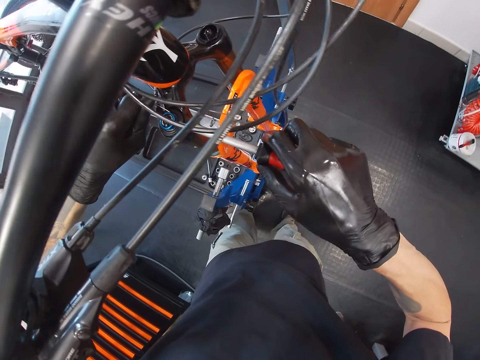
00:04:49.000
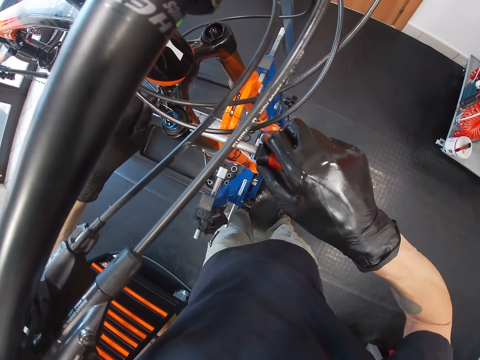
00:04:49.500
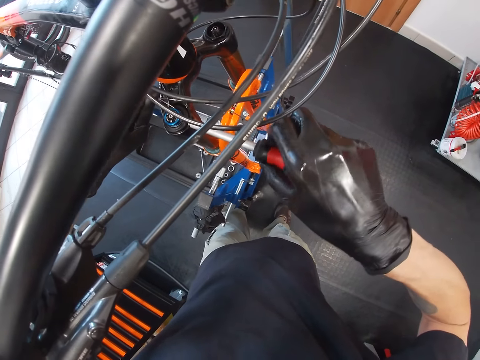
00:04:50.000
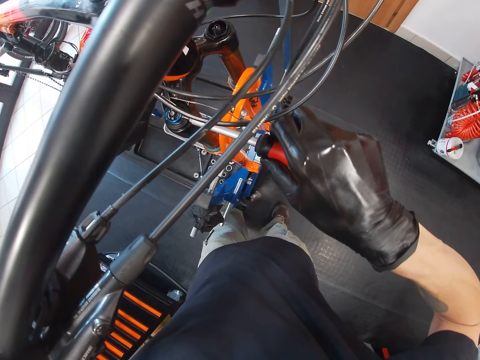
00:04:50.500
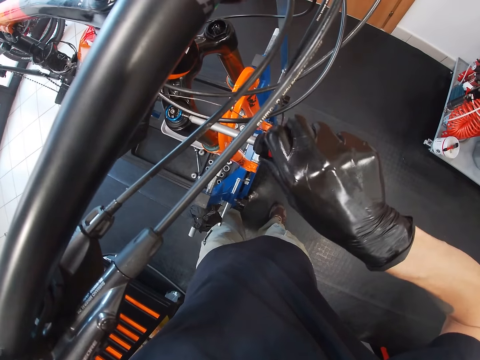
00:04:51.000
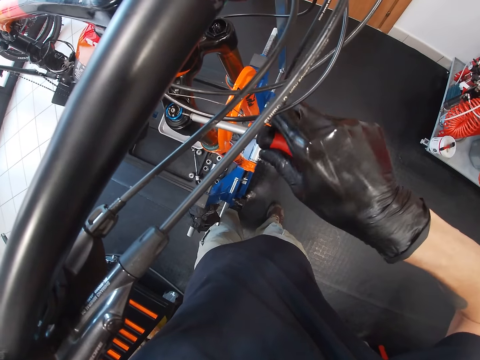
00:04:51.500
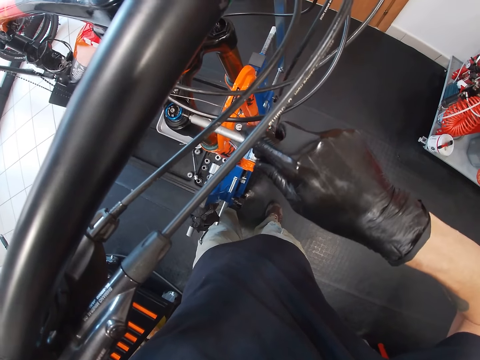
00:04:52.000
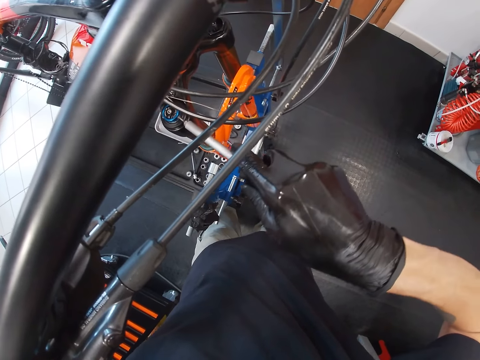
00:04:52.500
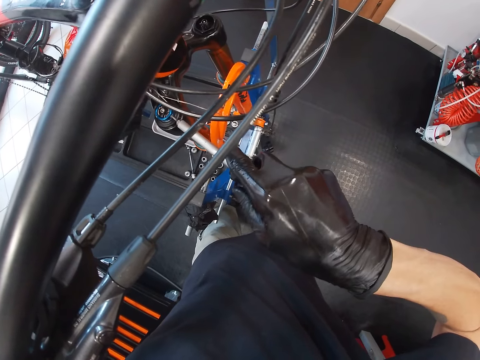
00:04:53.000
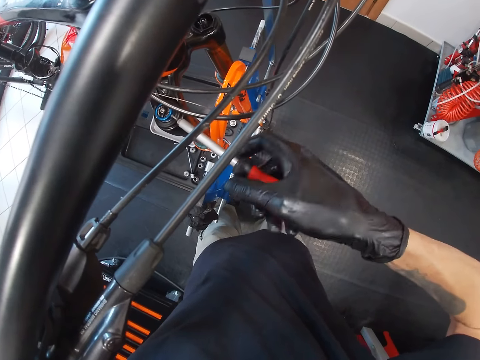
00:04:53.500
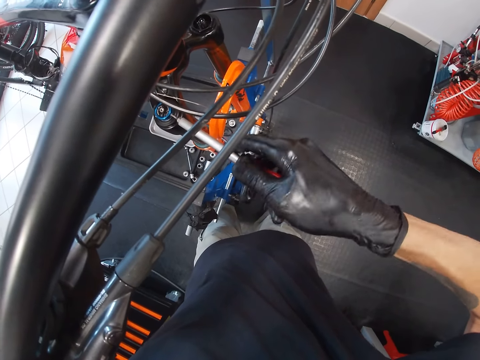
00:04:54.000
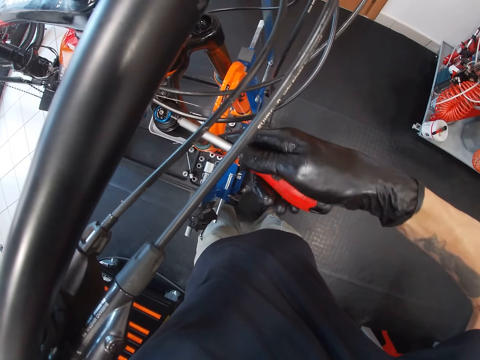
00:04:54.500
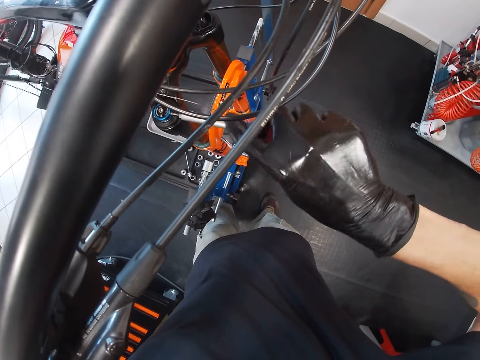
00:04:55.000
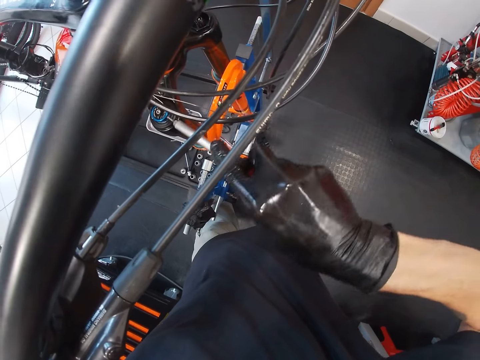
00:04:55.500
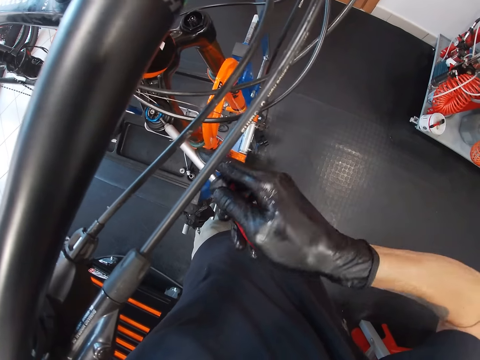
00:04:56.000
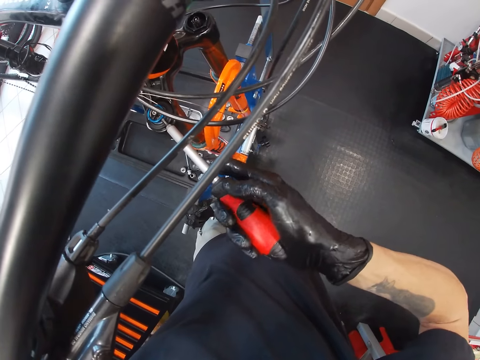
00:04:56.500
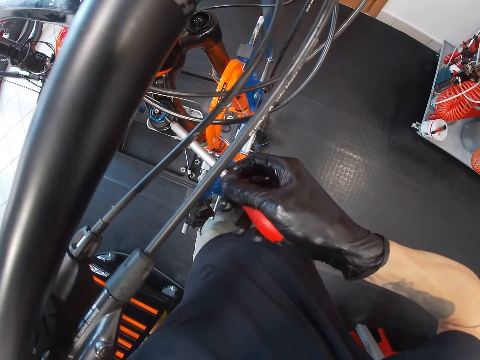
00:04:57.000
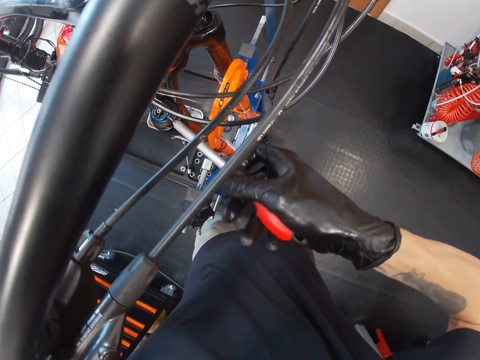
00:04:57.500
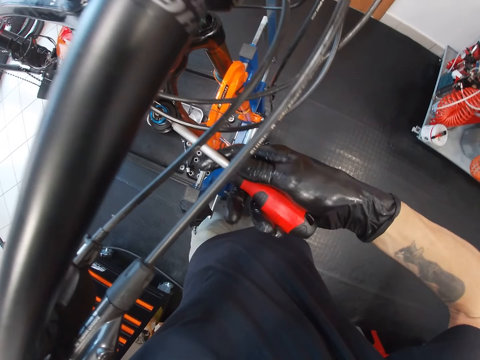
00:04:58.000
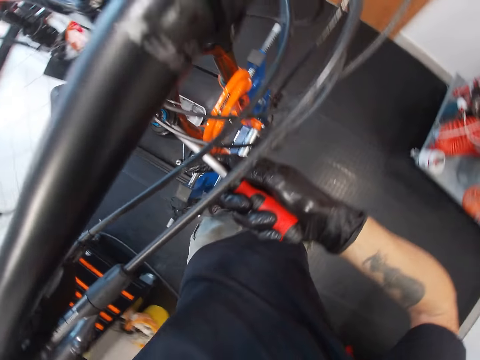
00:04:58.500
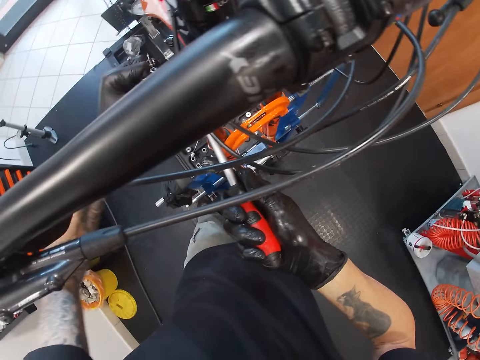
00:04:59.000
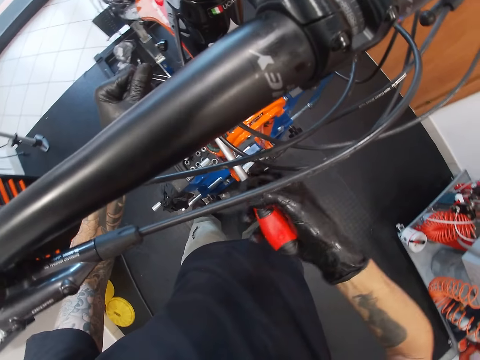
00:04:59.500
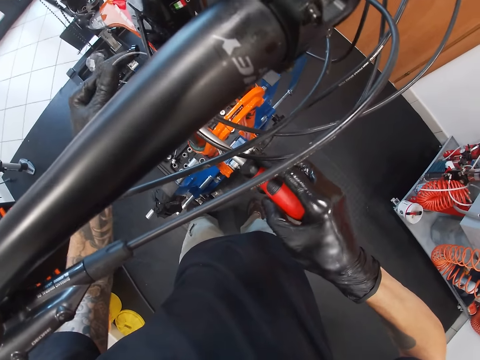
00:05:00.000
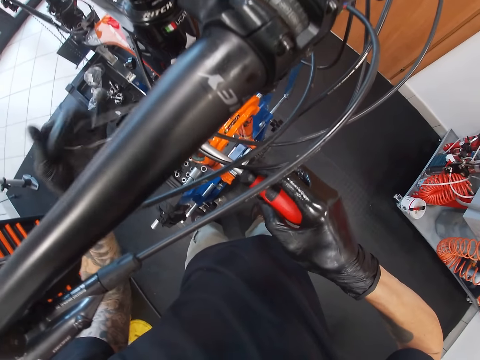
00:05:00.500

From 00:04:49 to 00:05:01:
The camera wearer screws in the screw to the bicycle pump with the screwdriver in his right hand. He holds the bicycle with the left hand. He pulls the string from the bicycle pump with his left hand.

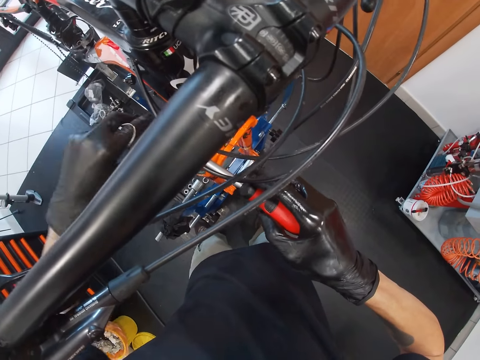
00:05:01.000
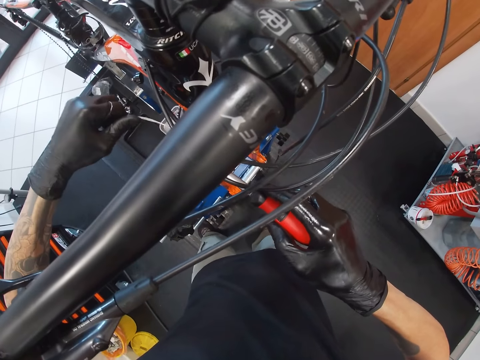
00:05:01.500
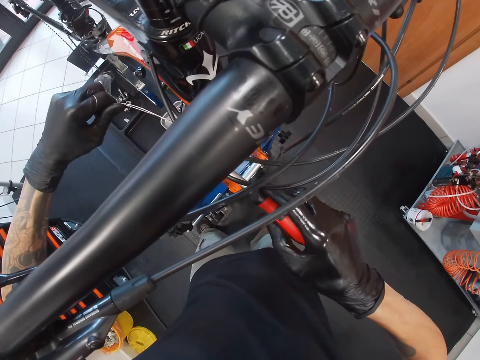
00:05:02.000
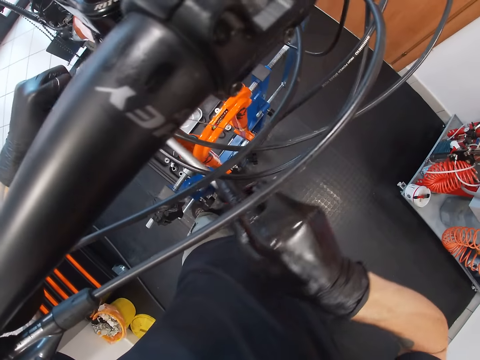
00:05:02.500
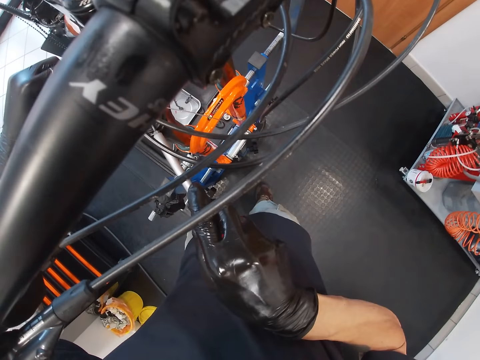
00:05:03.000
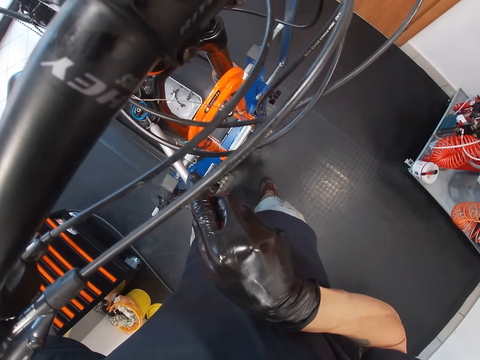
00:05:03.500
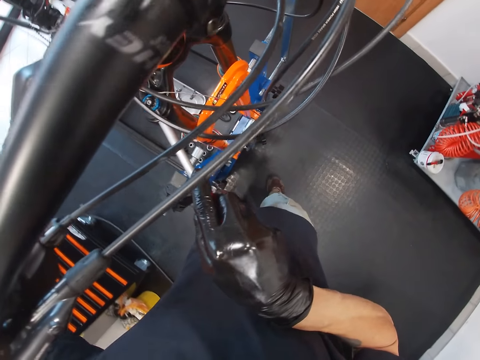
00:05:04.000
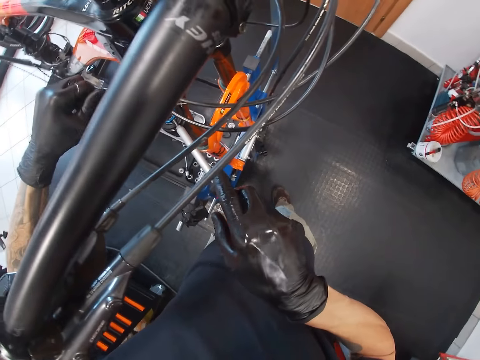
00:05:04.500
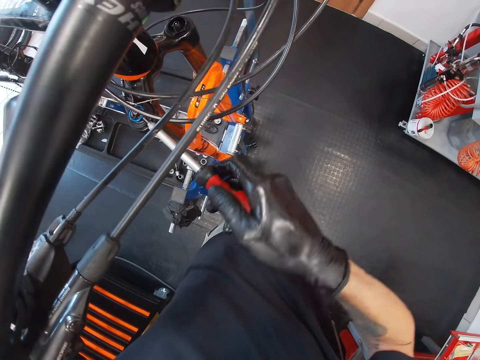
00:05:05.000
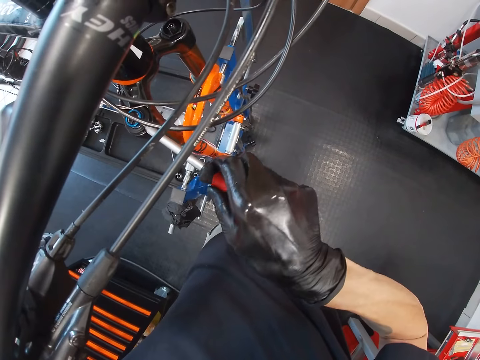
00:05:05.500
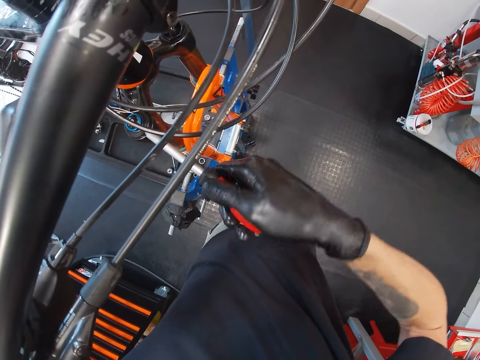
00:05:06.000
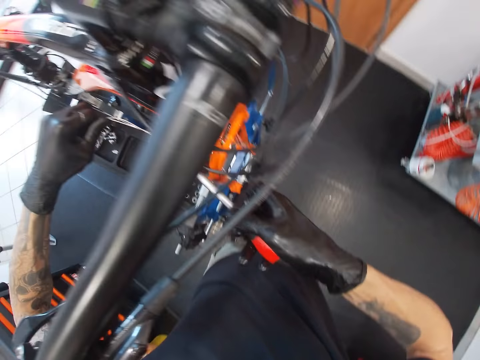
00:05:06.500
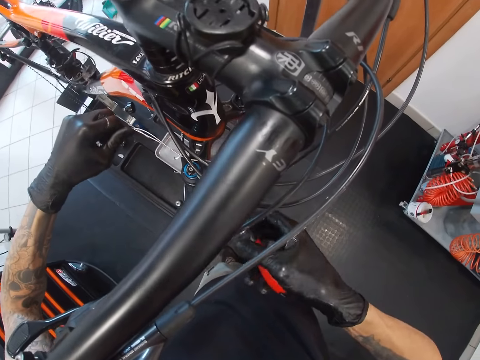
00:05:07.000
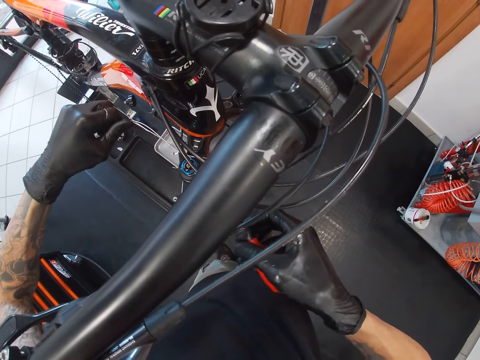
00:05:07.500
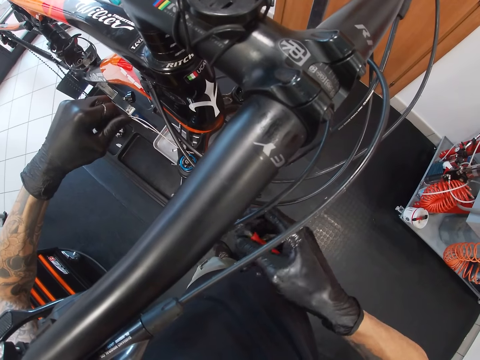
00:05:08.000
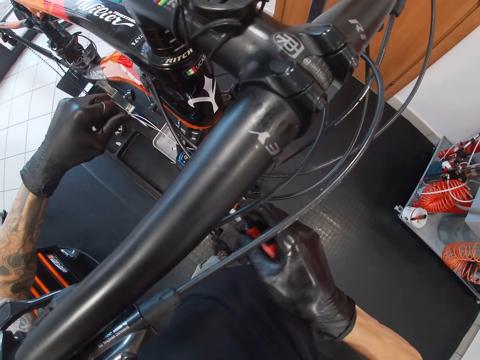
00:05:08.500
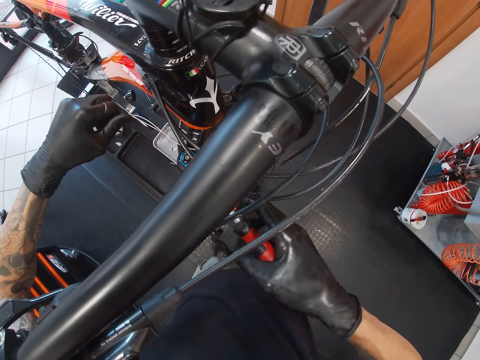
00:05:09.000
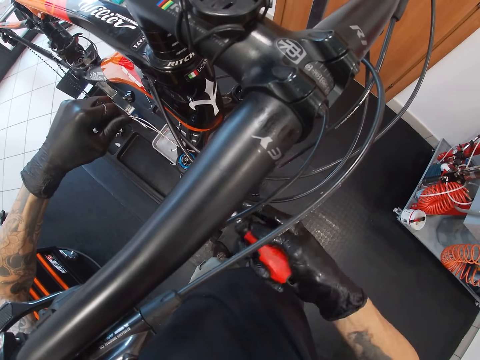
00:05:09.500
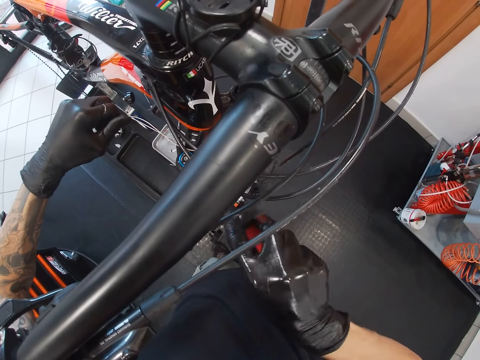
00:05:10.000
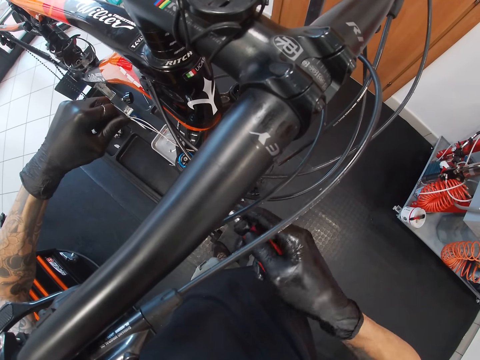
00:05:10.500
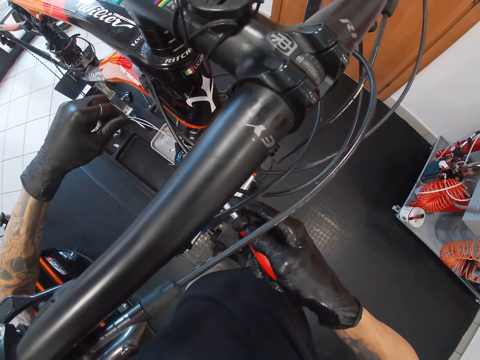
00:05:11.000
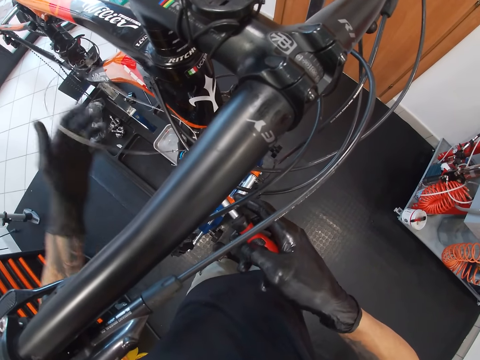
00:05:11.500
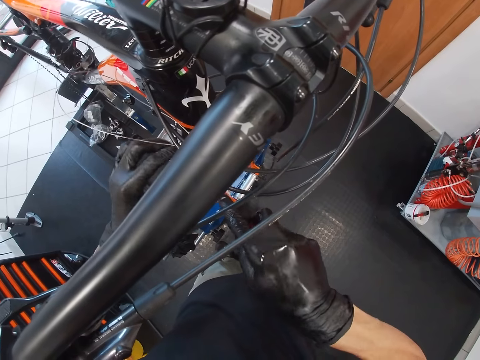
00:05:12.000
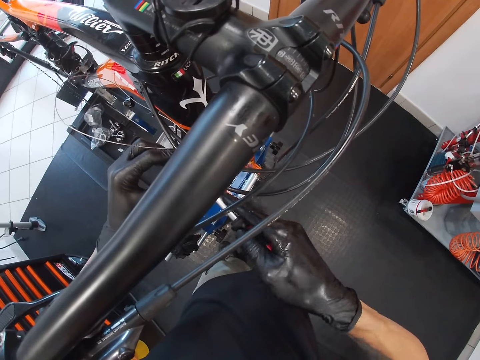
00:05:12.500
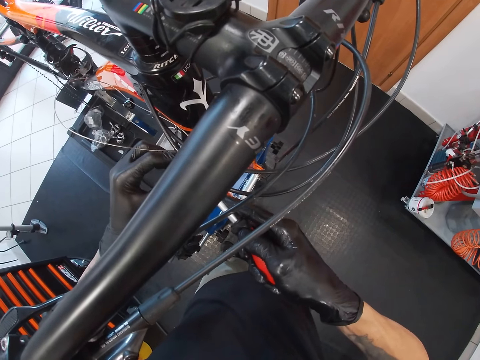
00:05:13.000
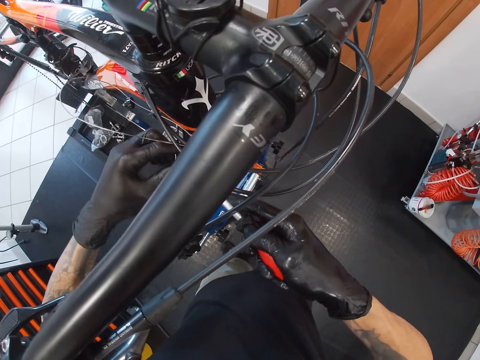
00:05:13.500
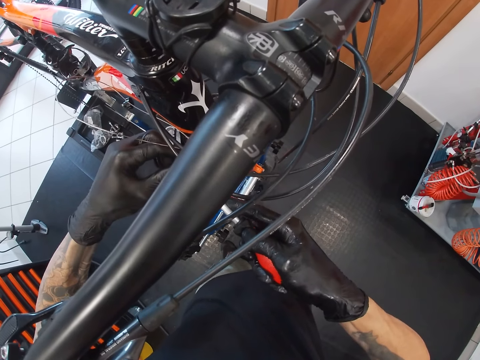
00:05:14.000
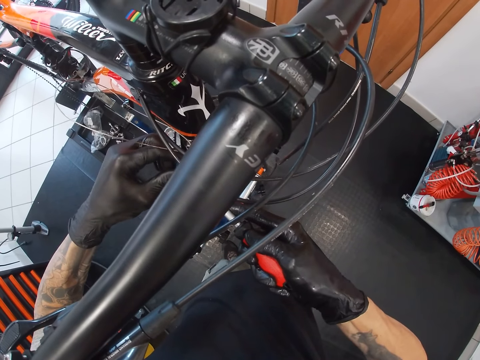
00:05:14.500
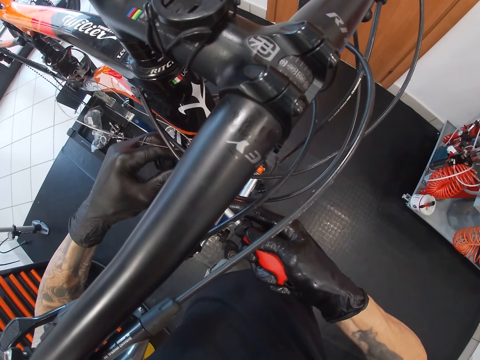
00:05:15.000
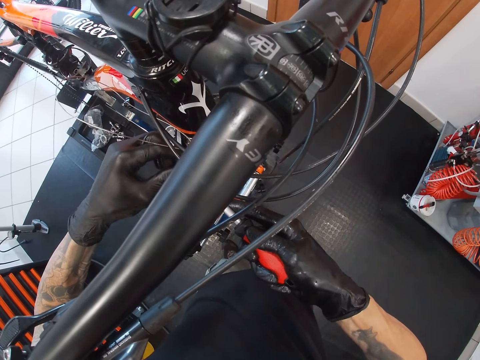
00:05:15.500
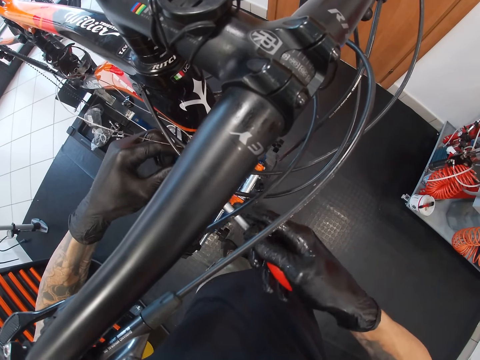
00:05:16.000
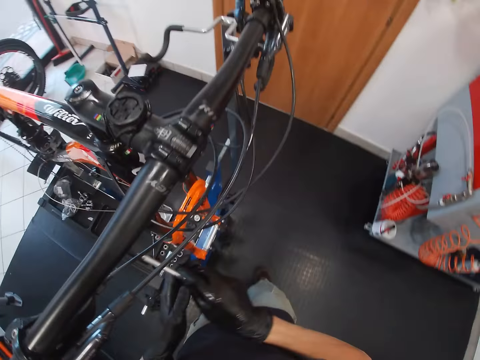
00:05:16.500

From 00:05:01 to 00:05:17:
The camera wearer adjusts the thread on the bicycle with his left hand. He screws in the screw to the bicycle pump with the screwdriver in his right hand. He looks around. He tightens the screw on the bicycle with his right hand. He stops holding the wire with his left hand. He places his left hand on the bicycle pump. He tightens the screw on the bicycle with his right hand. He adjusts his left hand.
